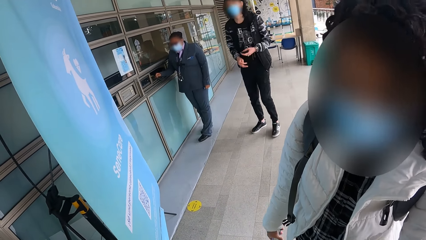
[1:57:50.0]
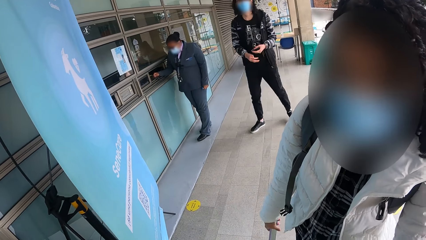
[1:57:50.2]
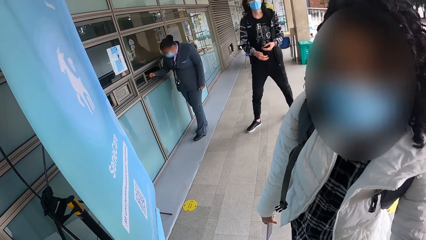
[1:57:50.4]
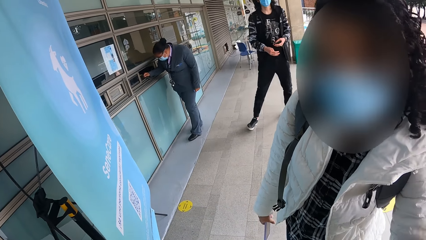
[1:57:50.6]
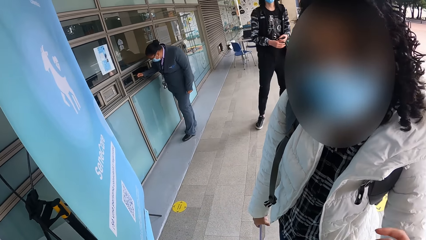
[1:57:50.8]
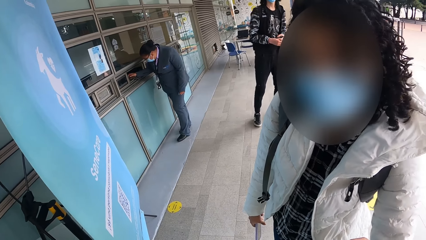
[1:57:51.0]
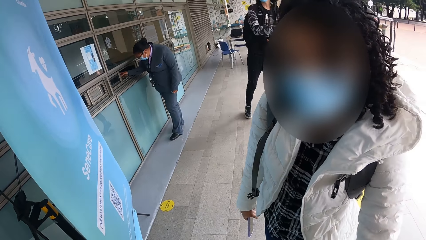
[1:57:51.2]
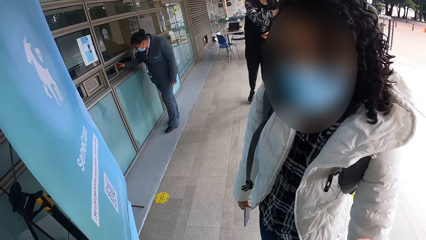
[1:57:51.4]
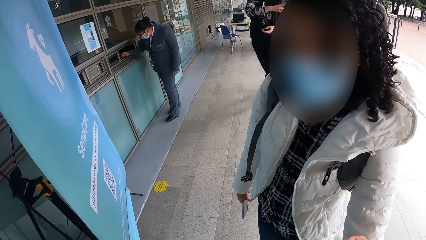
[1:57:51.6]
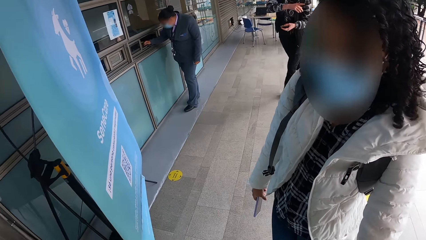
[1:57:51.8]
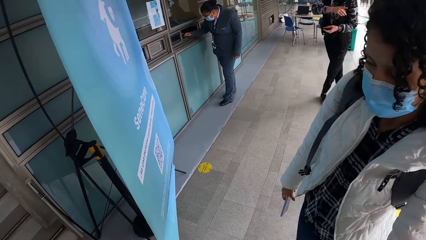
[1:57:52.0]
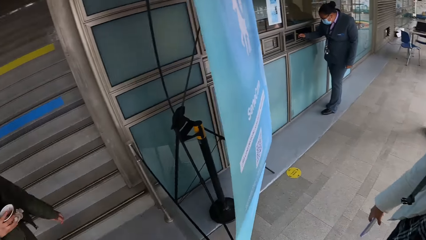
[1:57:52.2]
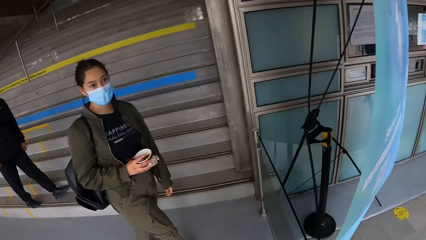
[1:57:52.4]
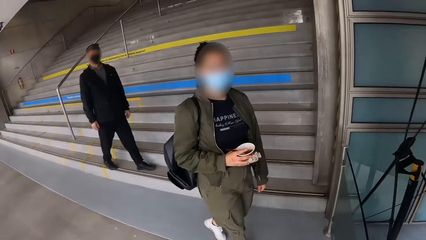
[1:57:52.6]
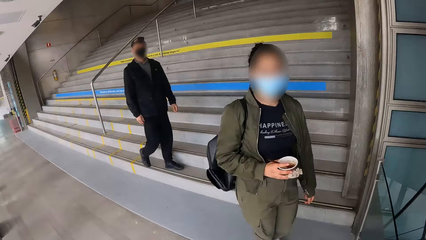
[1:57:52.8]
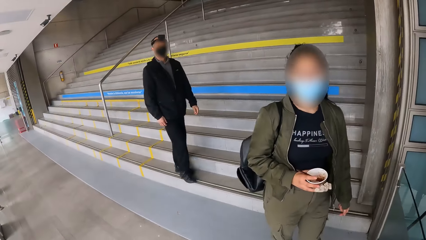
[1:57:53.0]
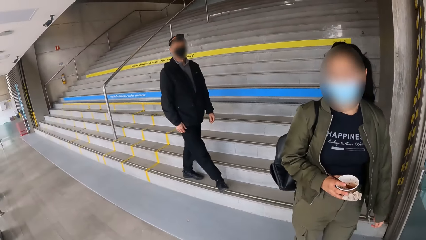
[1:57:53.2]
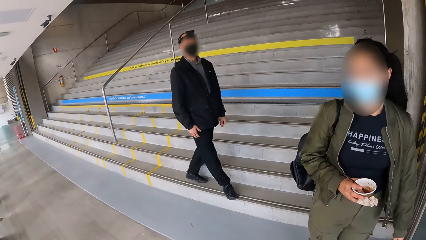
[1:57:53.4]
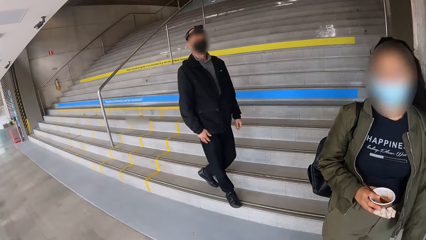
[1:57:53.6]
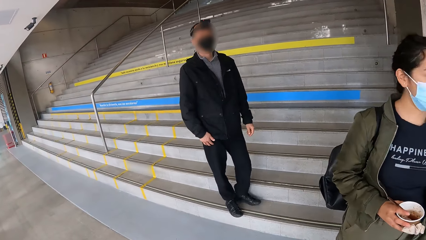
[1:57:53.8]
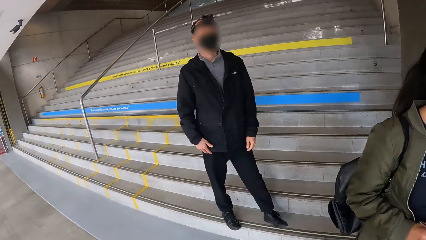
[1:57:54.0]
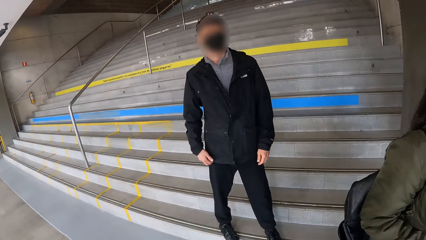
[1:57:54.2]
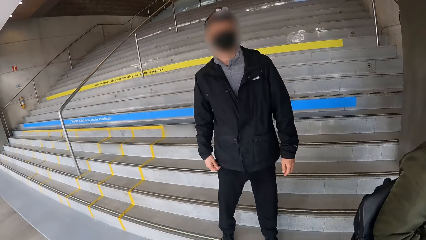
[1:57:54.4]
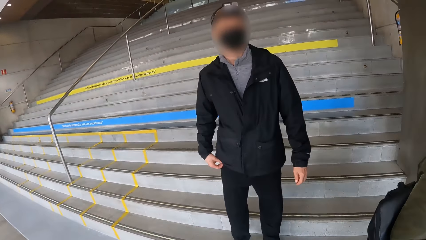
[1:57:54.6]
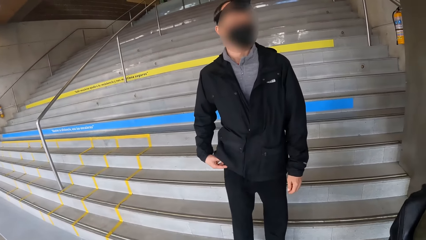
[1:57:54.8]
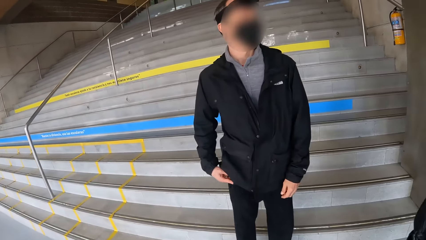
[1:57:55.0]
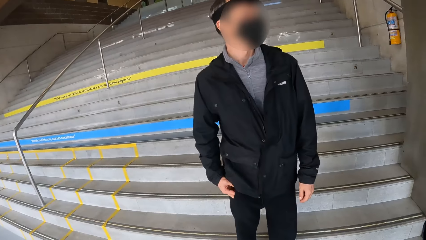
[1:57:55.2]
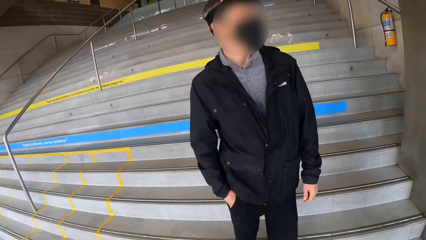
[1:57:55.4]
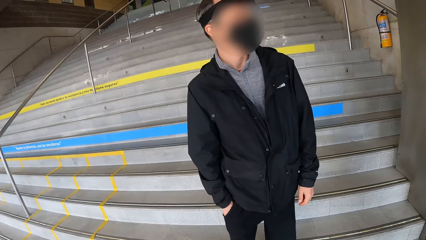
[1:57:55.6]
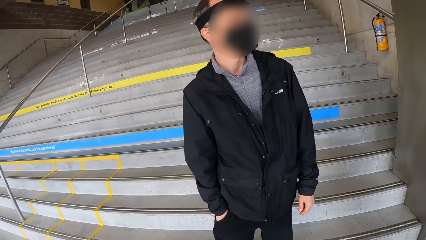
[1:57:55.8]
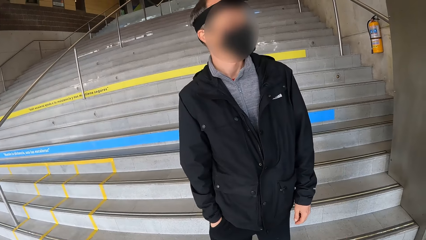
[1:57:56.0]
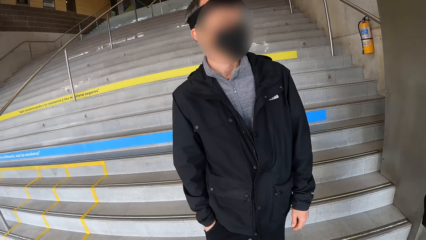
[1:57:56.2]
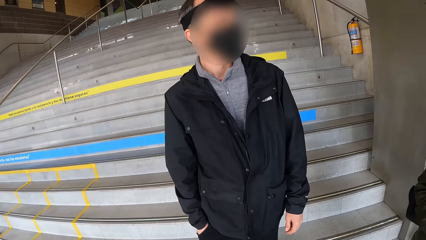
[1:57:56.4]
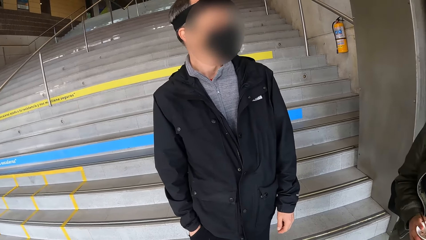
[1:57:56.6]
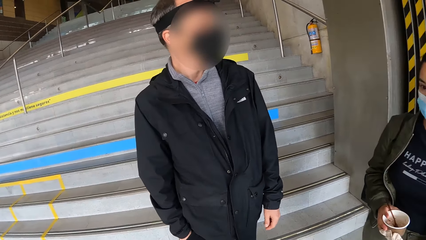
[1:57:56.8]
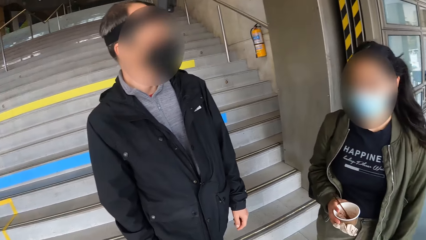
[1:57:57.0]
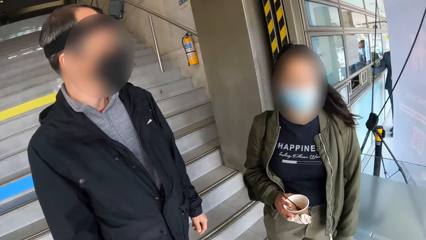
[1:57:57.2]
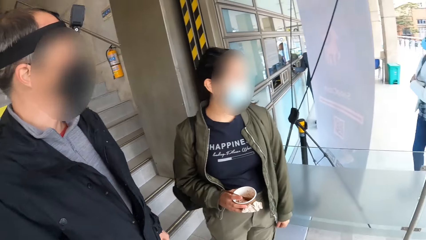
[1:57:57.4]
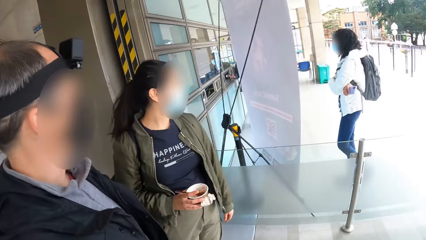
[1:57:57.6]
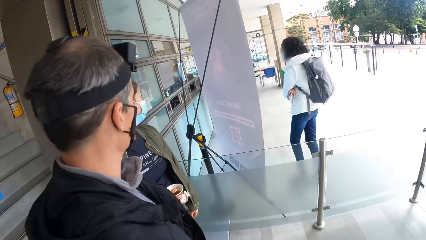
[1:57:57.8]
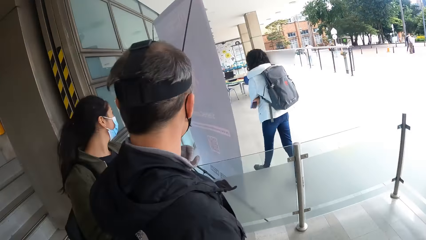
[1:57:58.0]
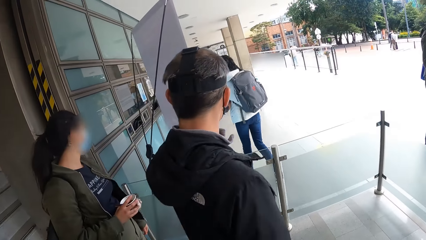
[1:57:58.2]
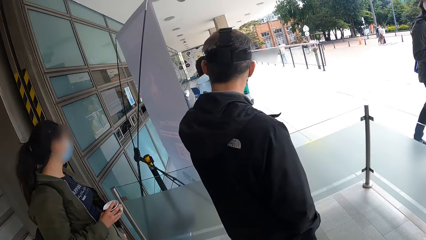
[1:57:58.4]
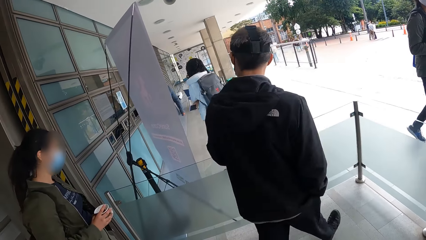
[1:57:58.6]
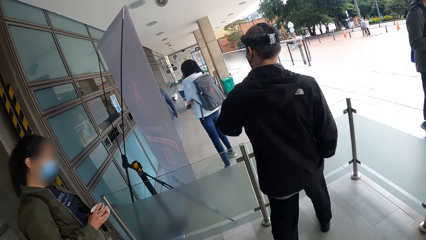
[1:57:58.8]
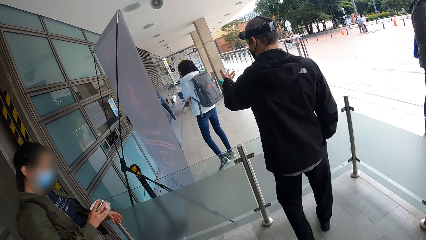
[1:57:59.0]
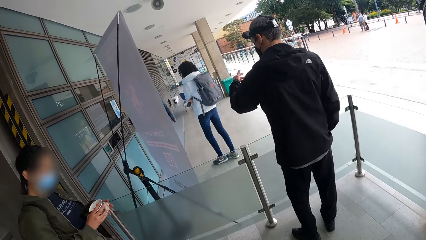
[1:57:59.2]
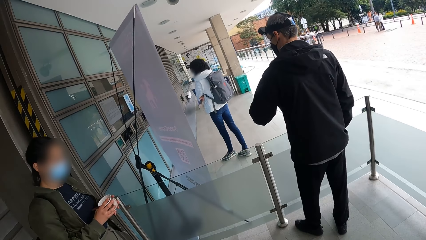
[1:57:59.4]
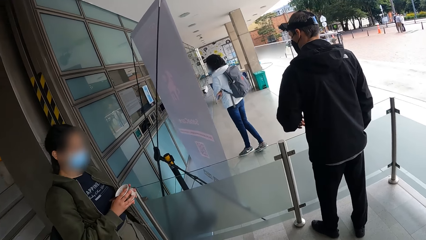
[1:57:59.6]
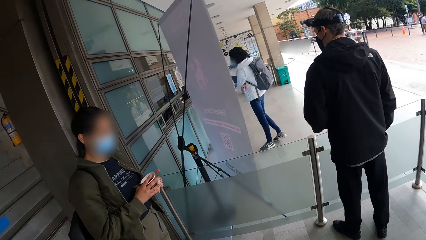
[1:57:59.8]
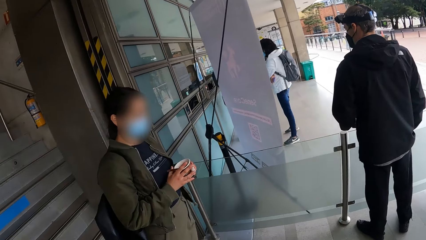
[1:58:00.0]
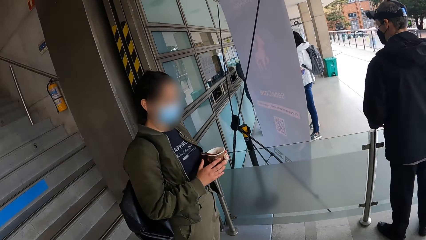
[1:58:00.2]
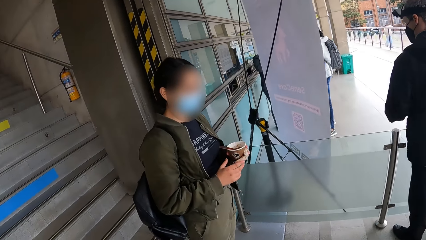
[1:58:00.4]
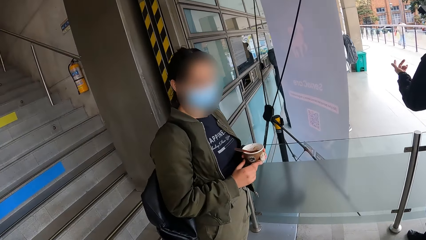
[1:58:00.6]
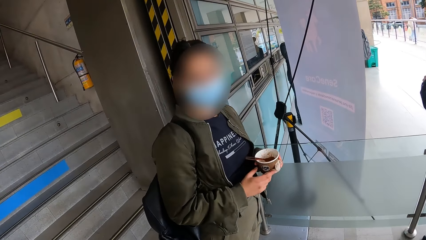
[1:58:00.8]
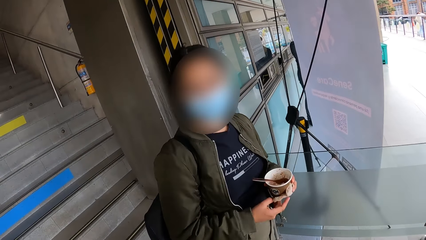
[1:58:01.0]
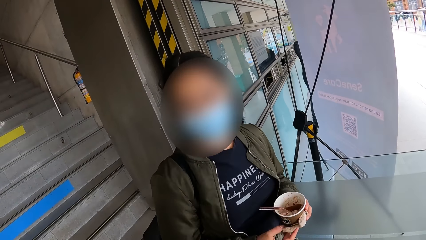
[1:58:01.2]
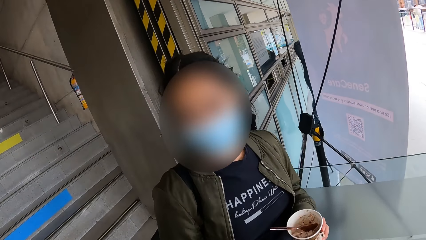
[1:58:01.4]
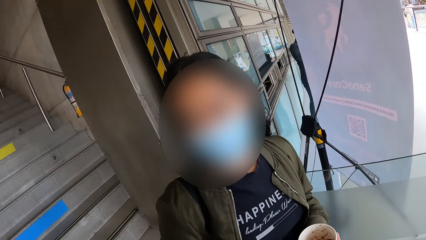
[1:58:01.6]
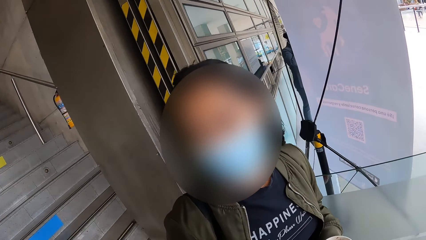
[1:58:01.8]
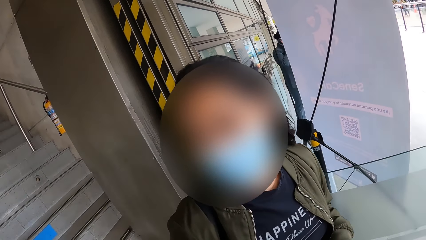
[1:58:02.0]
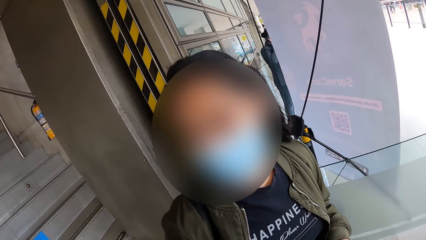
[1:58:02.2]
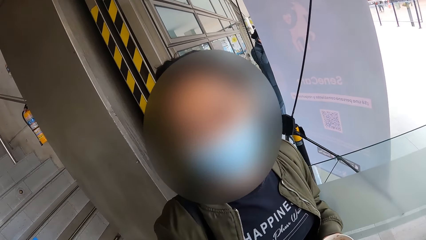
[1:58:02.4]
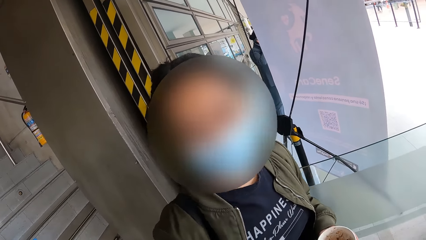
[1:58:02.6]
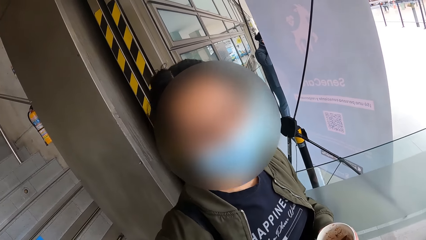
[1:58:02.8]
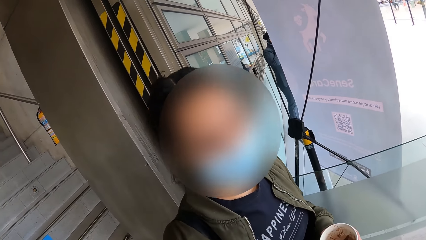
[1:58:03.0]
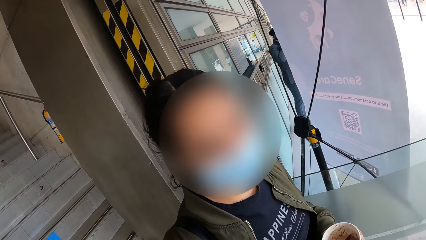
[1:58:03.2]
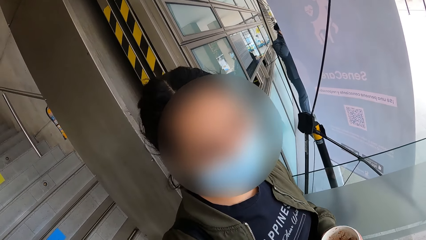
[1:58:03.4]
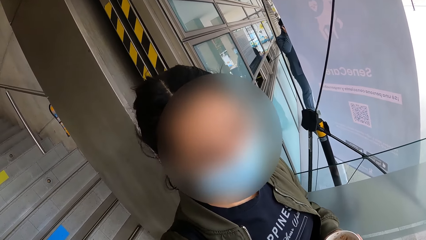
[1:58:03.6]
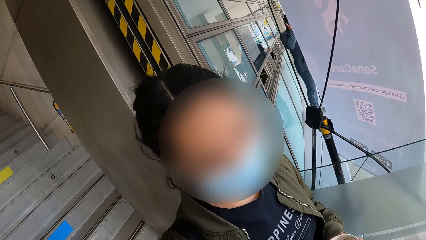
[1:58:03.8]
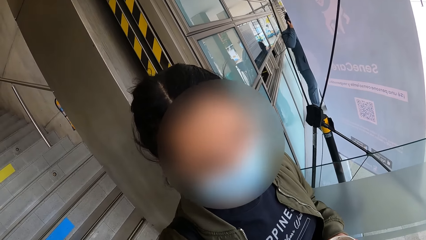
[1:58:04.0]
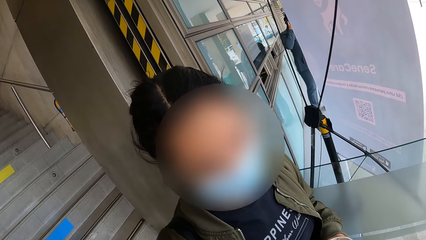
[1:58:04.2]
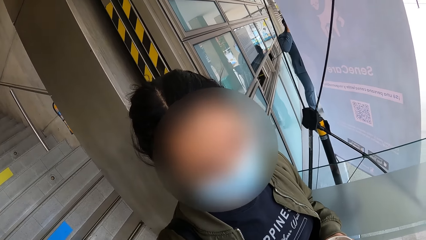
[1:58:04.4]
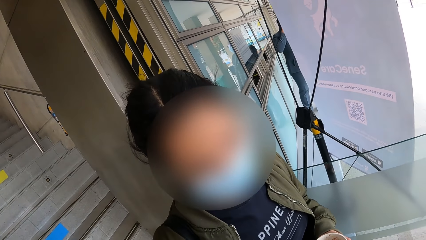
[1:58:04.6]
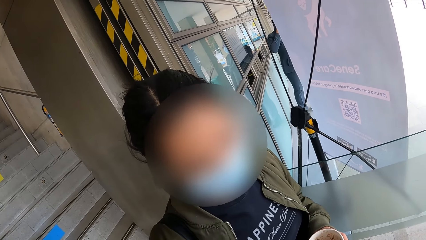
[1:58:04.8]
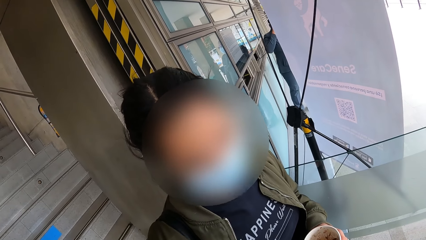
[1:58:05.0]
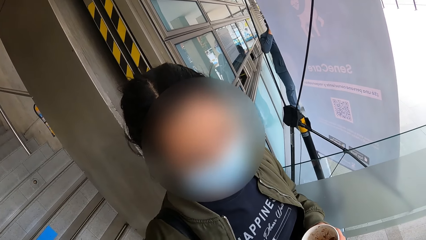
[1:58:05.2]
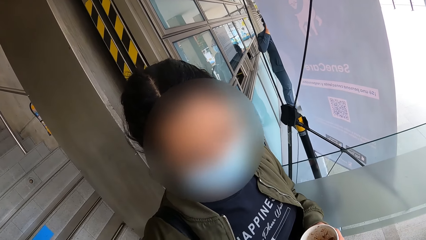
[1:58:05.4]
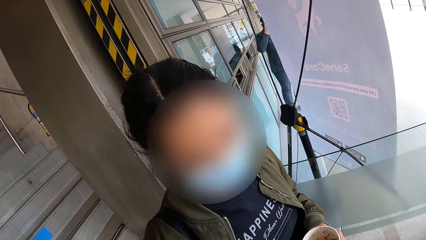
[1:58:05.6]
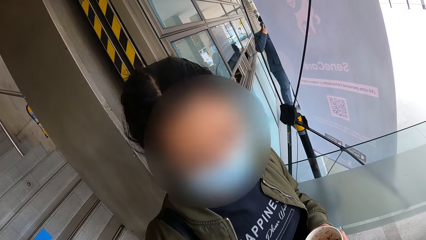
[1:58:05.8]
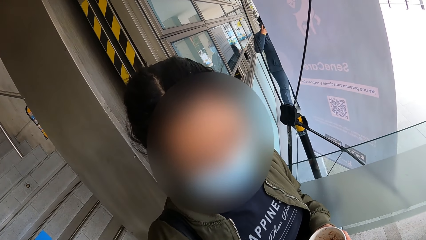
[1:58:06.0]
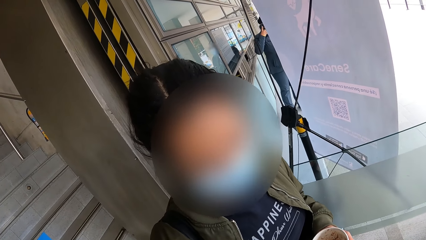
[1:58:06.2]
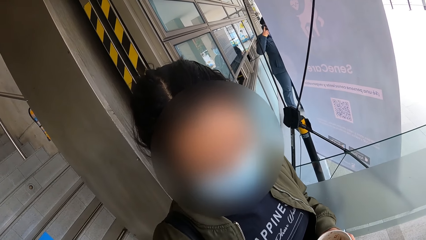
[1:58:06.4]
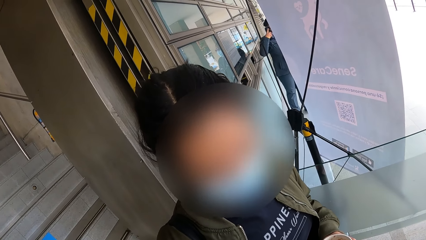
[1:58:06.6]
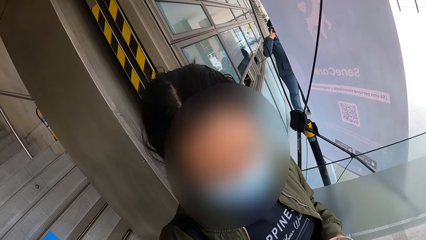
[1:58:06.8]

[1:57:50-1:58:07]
The camera wearer turns around. A girl holds a cup of ice-cream with her right hand. A man walks on a stair towards the camera wearer. The man puts his right hand in his trouser pocket. The camera wearer interacts with the man. The man talks to the camera wearer. The man walks towards the glass balustrade. Another girl walks towards another man. The first man gestures towards the other girl with his left hand. The first man walks around. The first girl holds the cup of ice-cream with both hands. The camera wearer interacts with the first girl. The first girl talks to the camera wearer.
